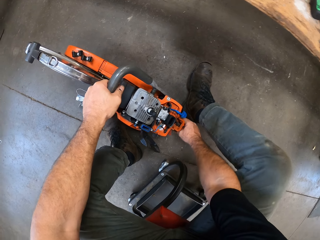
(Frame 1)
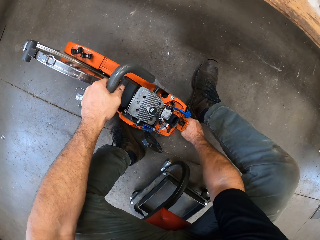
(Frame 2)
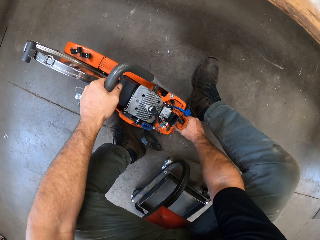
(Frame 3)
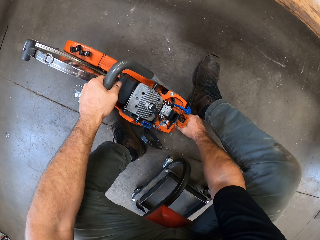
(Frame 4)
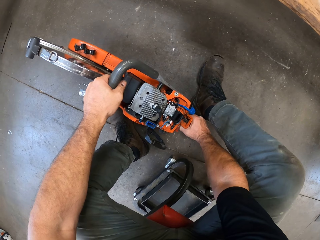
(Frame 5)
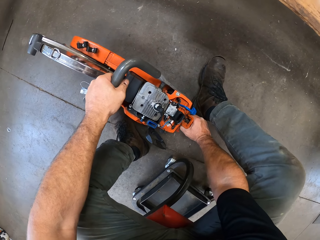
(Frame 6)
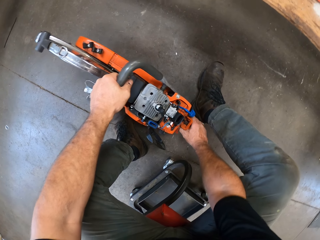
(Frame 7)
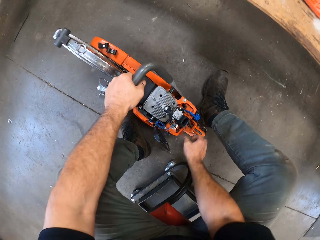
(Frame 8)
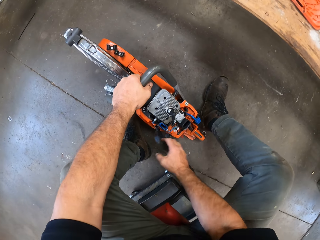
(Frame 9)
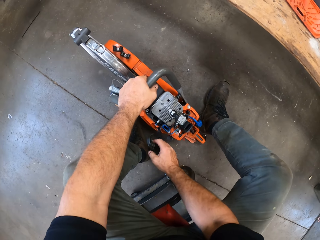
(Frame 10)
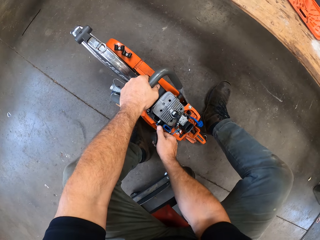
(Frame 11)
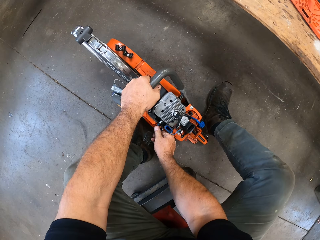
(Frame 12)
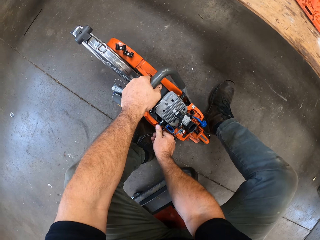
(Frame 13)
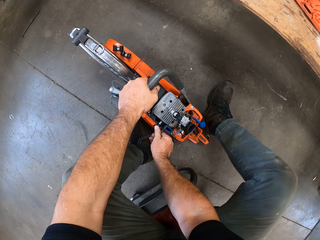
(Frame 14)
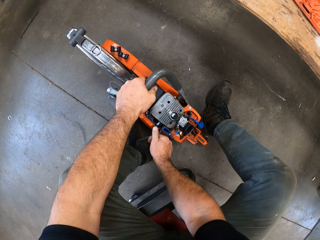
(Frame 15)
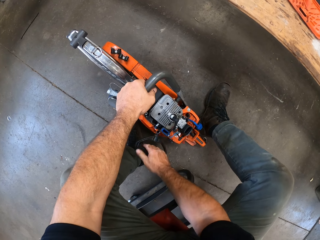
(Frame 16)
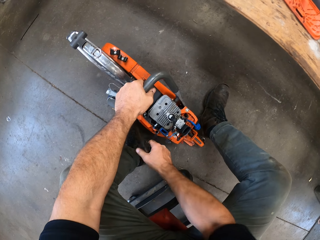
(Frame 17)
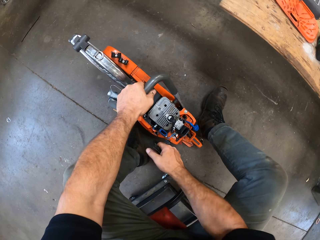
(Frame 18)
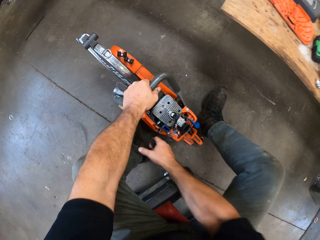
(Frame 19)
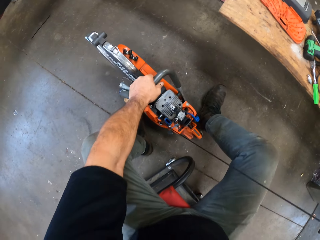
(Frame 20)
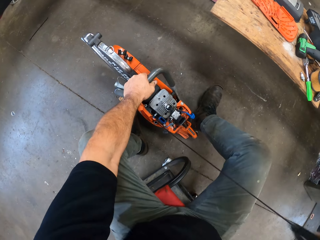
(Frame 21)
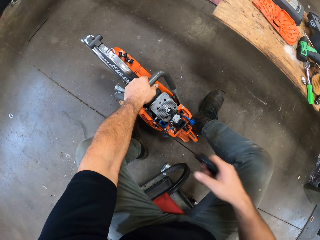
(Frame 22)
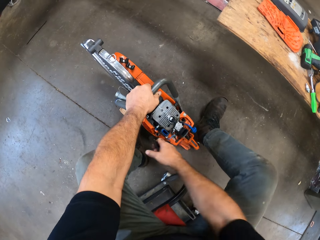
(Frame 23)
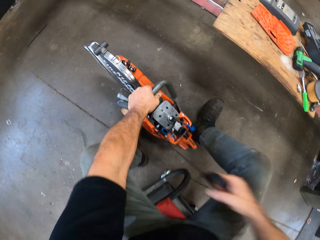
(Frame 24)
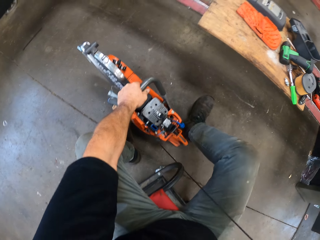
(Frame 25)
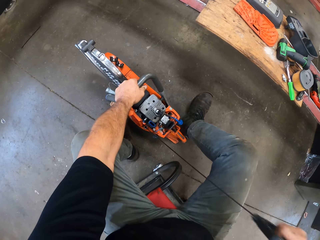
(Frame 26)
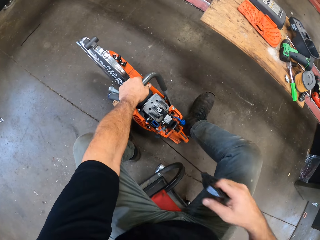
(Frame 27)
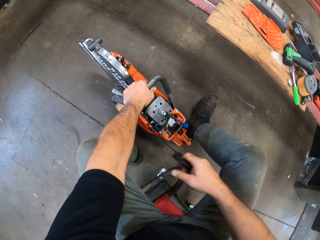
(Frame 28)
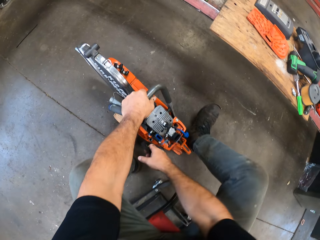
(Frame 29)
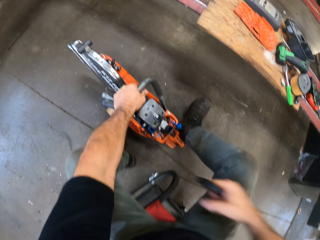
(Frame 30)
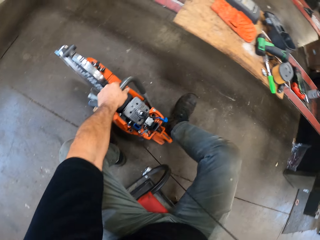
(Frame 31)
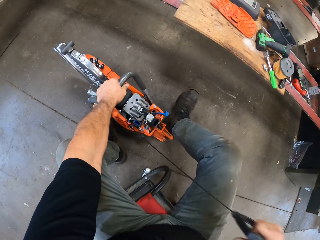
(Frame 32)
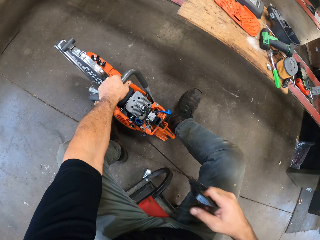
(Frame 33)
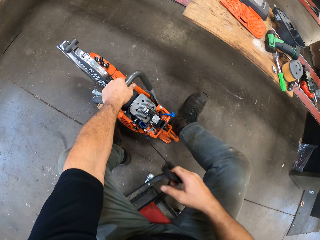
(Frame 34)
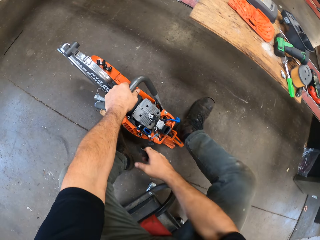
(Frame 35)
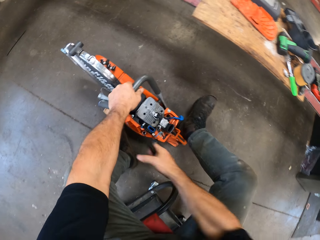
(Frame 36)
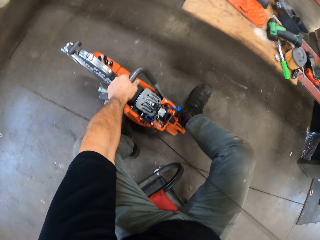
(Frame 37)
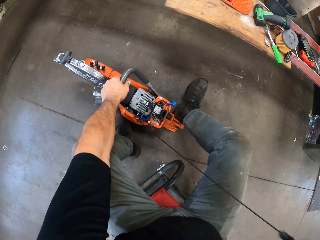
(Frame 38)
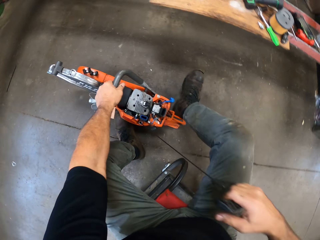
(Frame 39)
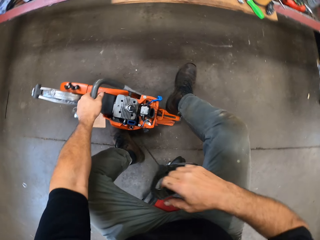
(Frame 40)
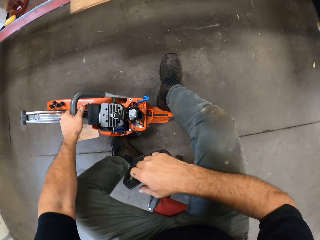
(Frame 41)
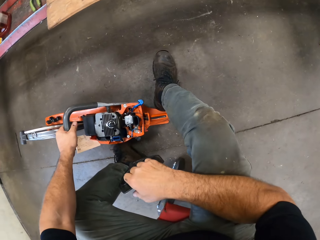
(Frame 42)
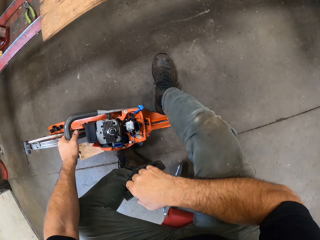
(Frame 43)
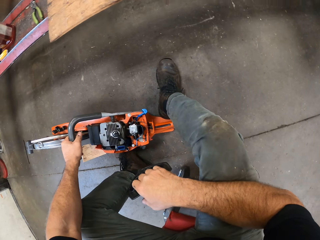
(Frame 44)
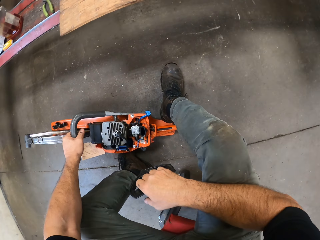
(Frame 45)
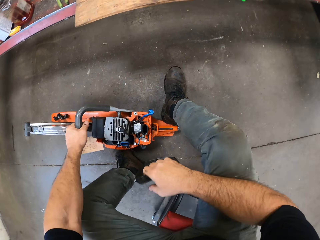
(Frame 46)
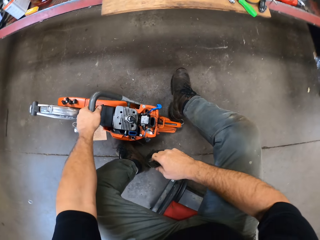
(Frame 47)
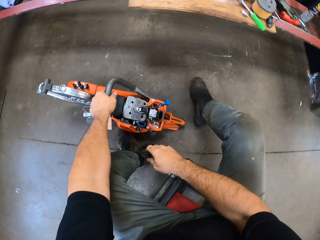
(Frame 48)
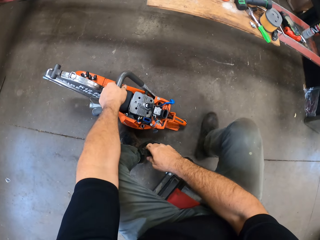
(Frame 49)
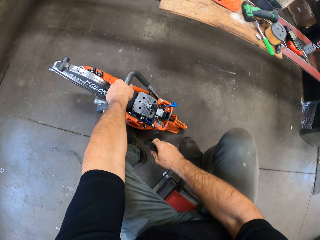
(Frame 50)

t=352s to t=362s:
The camera wearer holds the Husqvarna chainsaw or circular hand saw with both hands on the floor. He stares at the Husqvarna chainsaw on the floor. He touches the Husqvarna chainsaw with his right hand. He turns on the Husqvarna chainsaw. He pulls the circular hand saw's cord with his right hand. He pulls it repeatedly. He stares at the Husqvarna chainsaw on the floor.

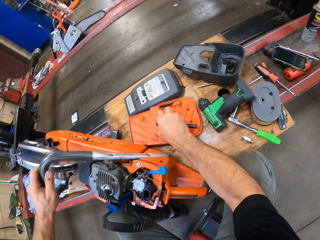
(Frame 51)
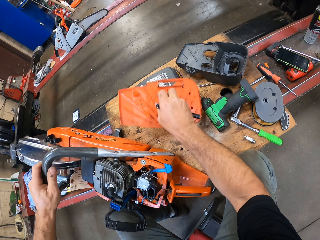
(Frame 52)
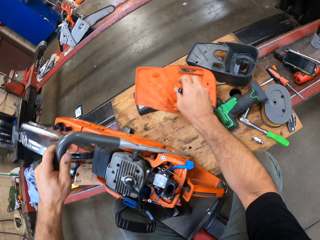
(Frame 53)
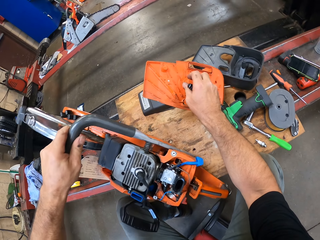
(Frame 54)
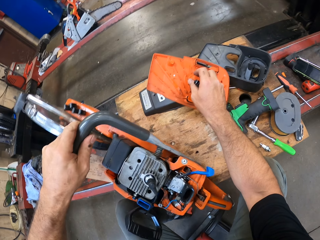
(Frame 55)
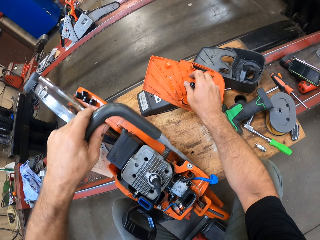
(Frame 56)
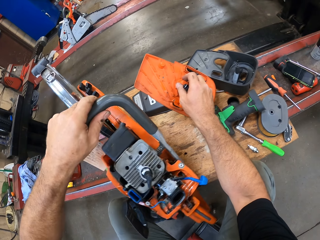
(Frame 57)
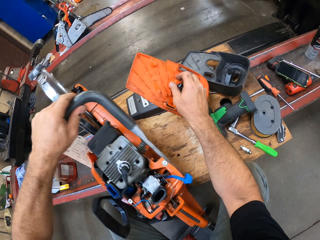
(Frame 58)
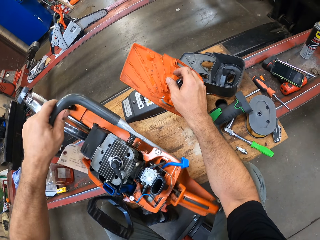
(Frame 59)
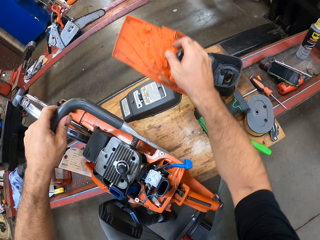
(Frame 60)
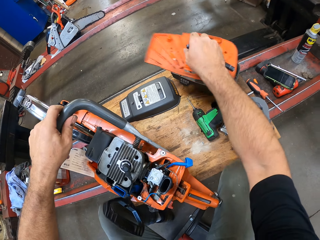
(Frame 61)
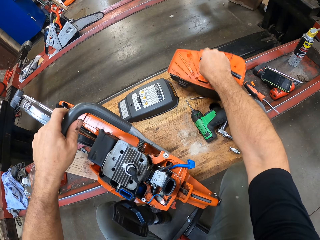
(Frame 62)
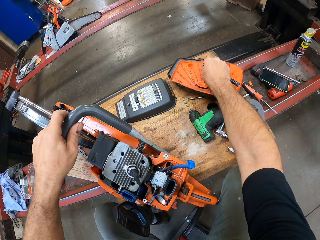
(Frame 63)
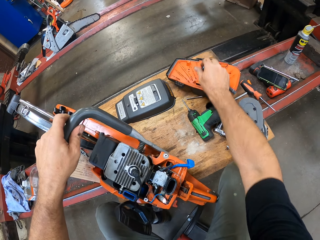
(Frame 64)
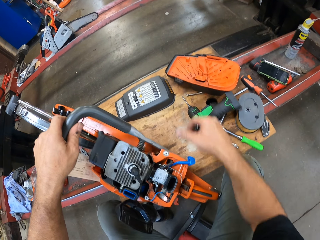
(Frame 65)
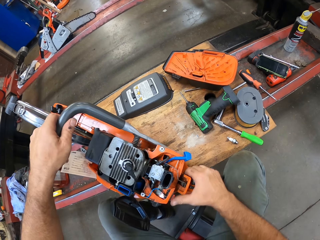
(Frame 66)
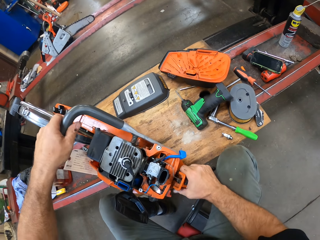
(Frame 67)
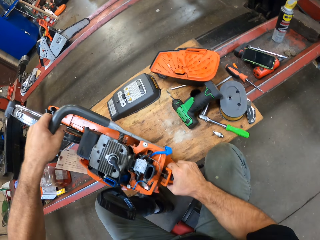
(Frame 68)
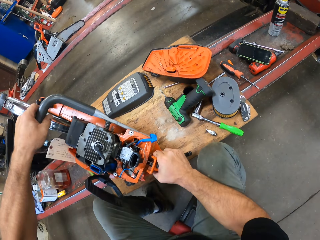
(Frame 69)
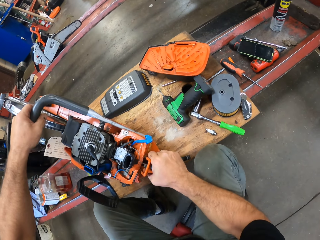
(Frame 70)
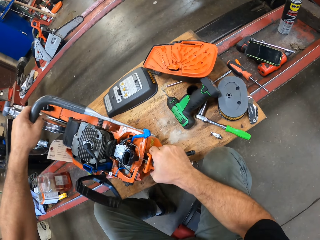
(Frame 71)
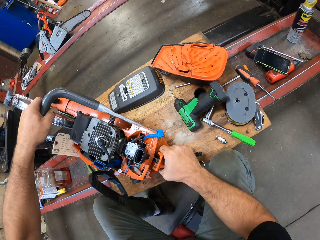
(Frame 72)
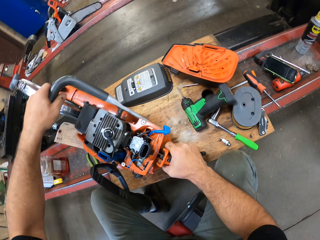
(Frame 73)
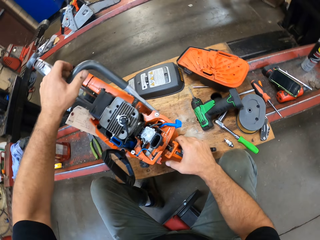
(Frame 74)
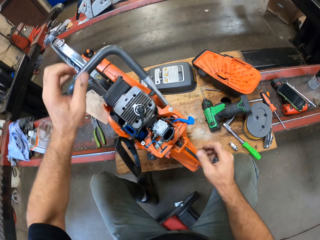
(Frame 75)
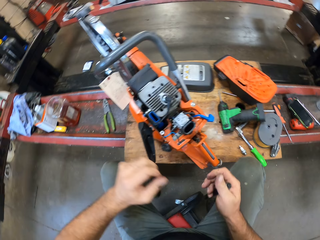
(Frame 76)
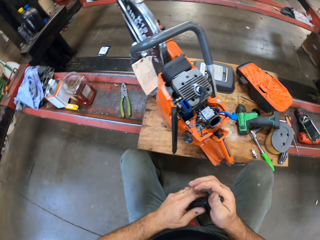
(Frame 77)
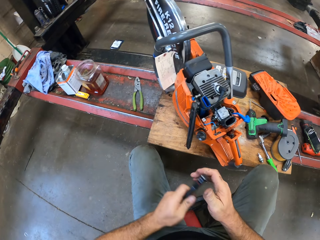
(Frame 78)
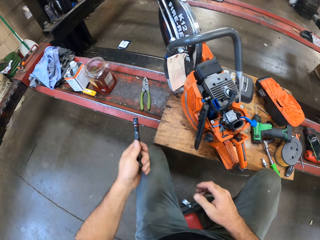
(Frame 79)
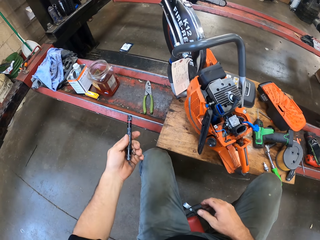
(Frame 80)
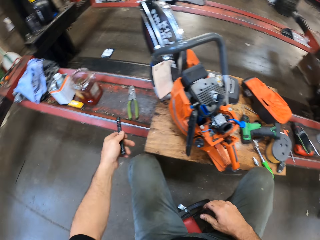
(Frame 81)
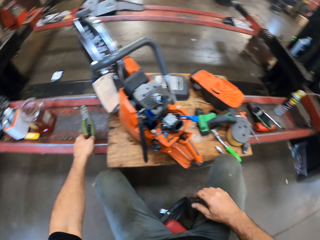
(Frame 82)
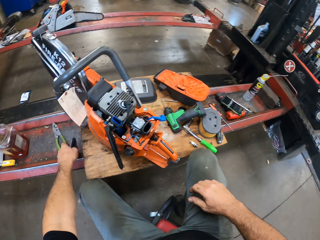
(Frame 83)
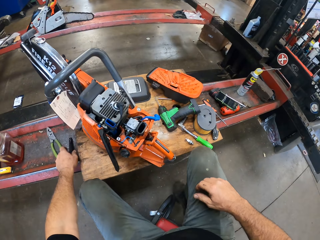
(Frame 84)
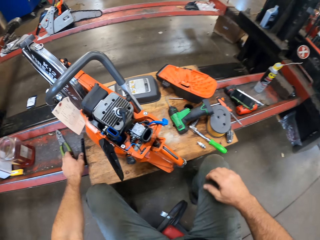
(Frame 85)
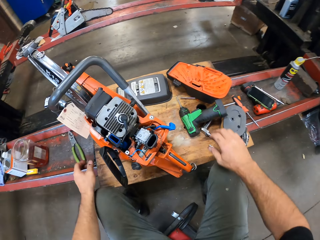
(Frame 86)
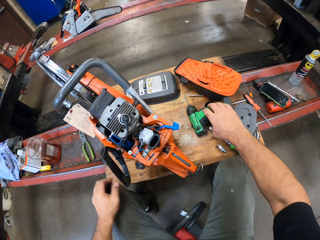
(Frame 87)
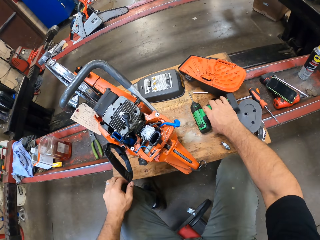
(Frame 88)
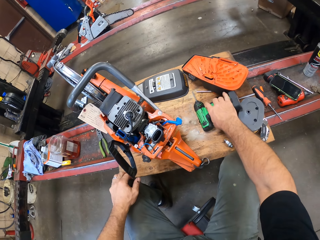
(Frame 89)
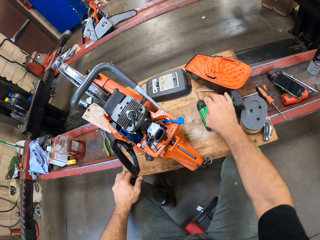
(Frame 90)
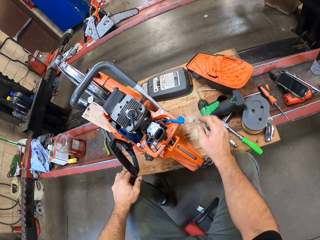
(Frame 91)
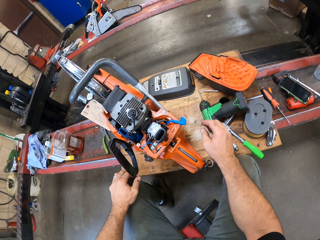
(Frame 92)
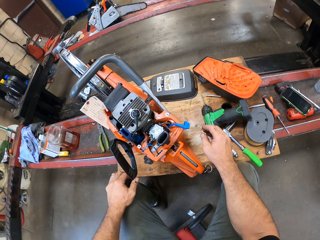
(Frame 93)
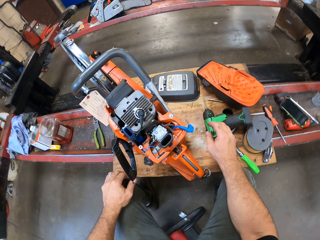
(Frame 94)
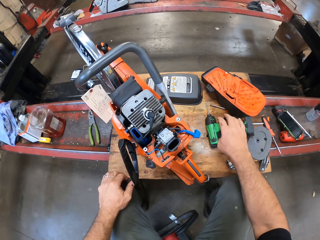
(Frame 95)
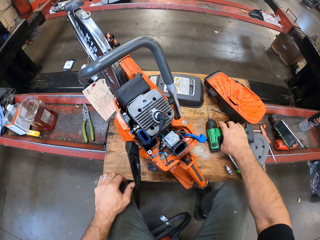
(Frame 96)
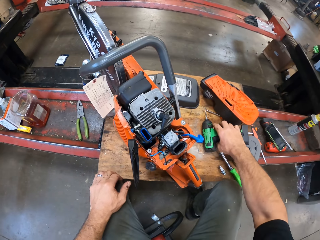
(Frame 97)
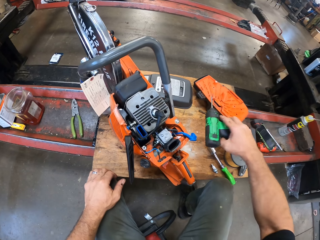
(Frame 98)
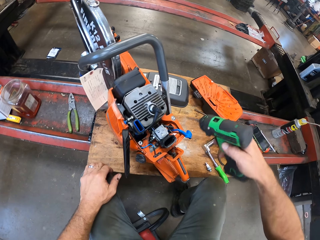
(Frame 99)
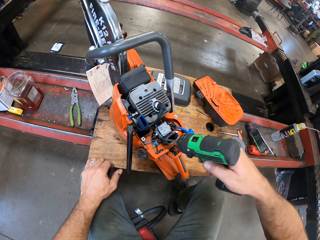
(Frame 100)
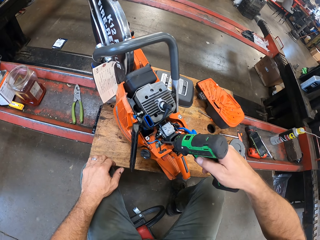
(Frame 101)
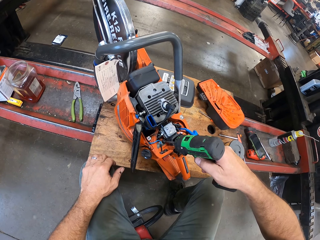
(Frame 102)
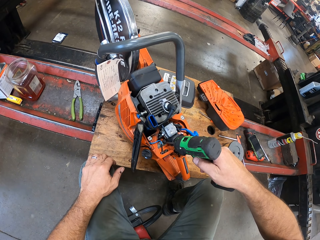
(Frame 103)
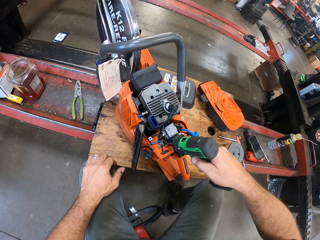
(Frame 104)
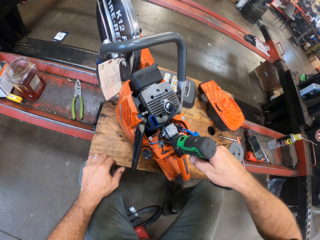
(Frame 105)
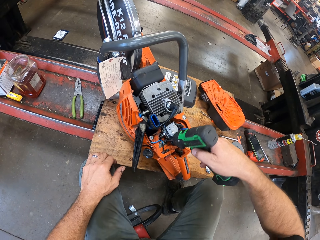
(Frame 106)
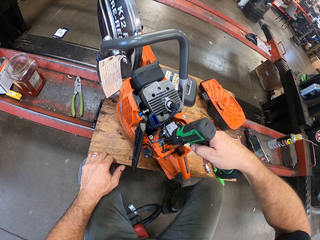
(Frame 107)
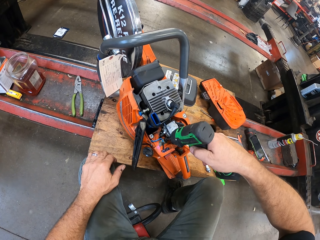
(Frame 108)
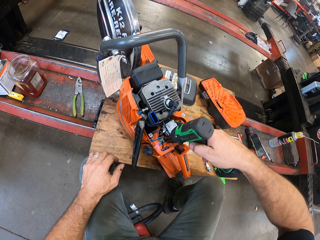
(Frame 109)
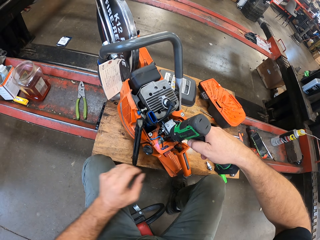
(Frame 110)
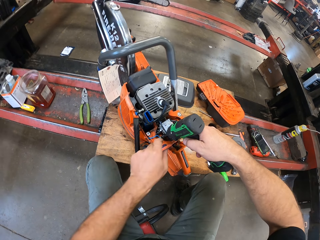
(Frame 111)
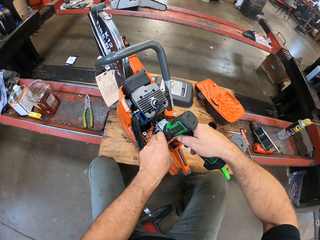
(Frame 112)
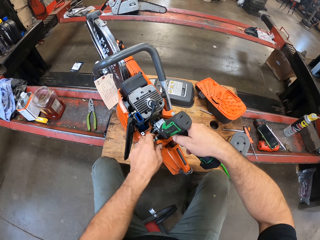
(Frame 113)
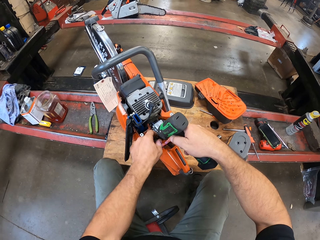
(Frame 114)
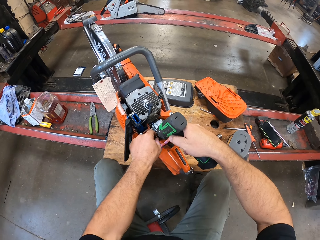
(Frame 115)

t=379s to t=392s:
The camera wearer picks up the engine cover from the work table. He drops the engine cover on the work table. He moves the Husqvarna chainsaw on the work table. He transfers the flashlight to his left hand. He places the flashlight on the lift's platform. He touches the electric drill on the work table. He stares at the Husqvarna chainsaw on the work table. He picks up the electric drill from the work table with his right hand. He loosens the bolt with the electric drill in the Husqvarna chainsaw.
